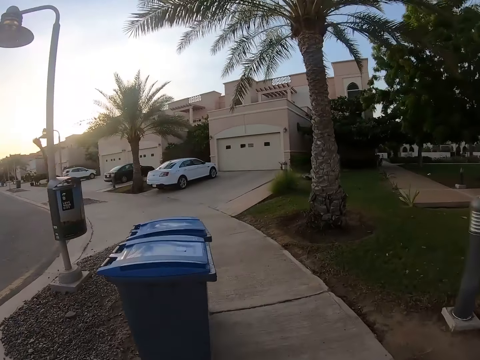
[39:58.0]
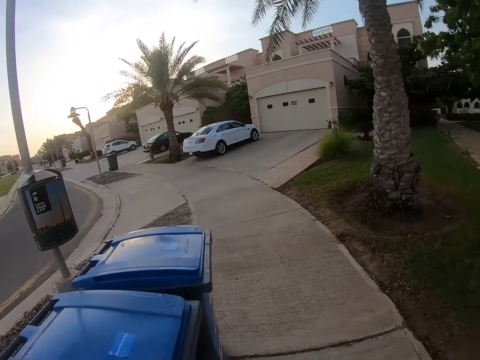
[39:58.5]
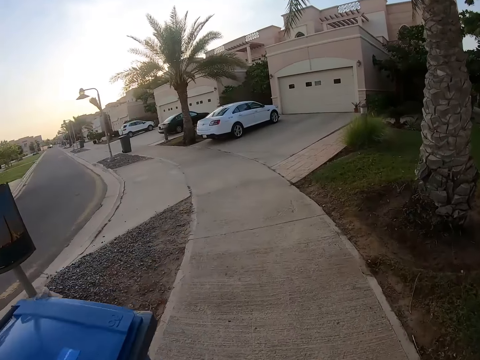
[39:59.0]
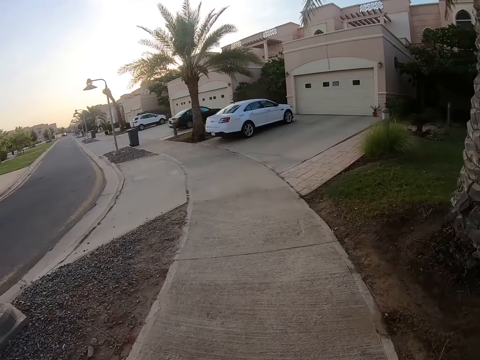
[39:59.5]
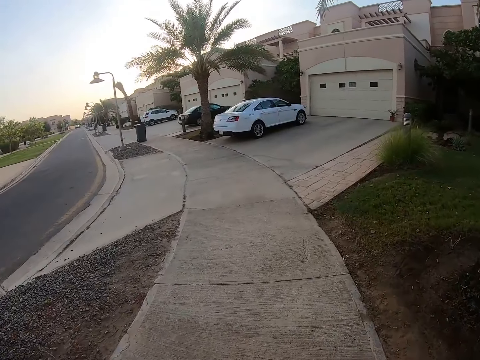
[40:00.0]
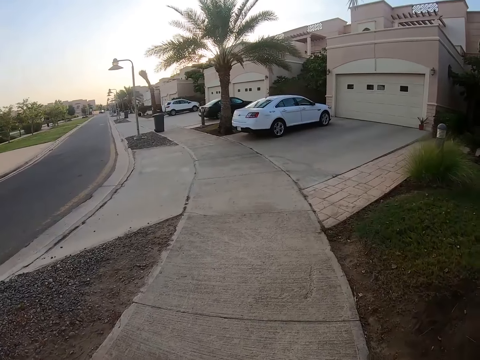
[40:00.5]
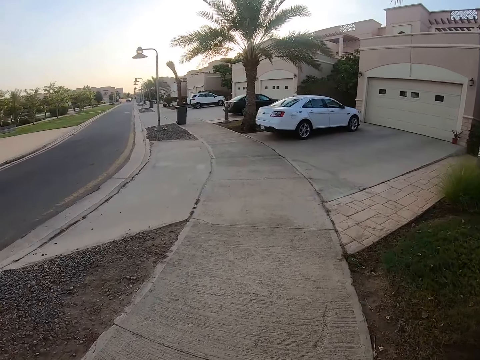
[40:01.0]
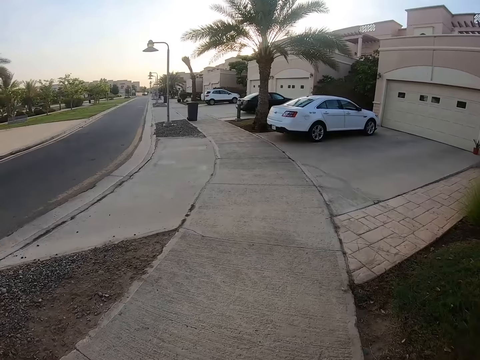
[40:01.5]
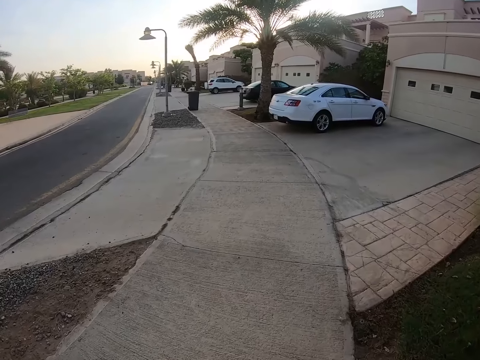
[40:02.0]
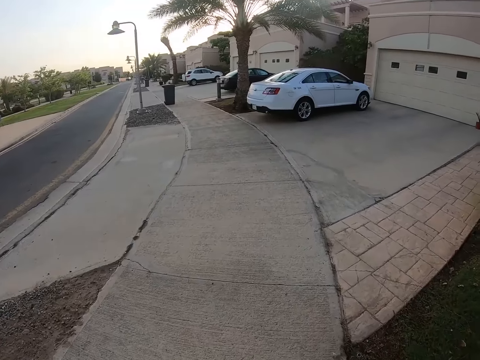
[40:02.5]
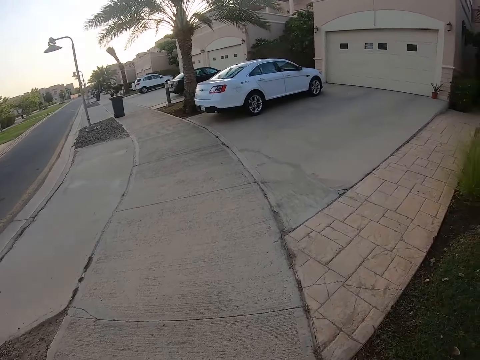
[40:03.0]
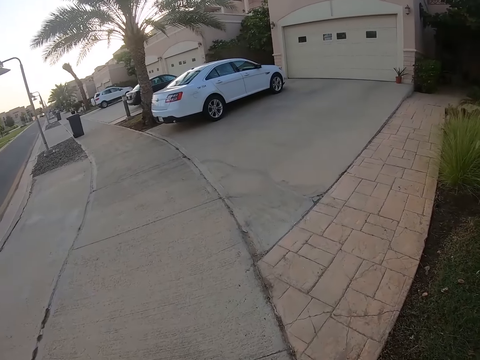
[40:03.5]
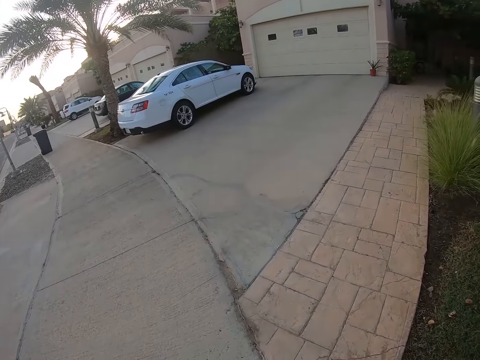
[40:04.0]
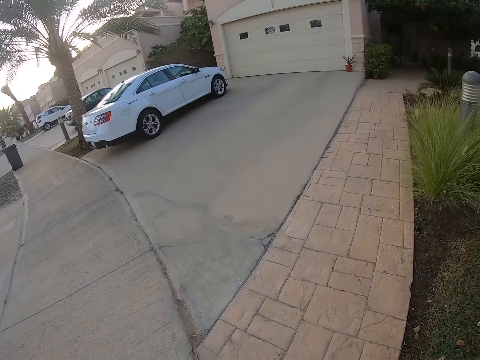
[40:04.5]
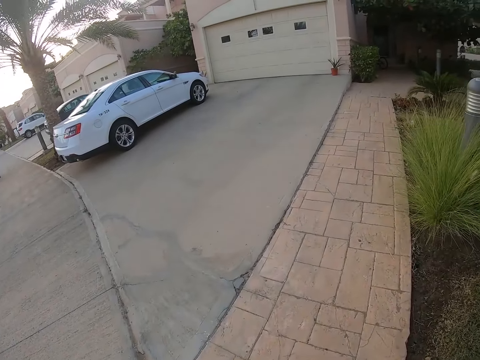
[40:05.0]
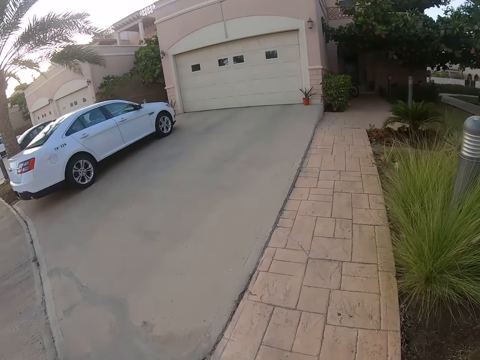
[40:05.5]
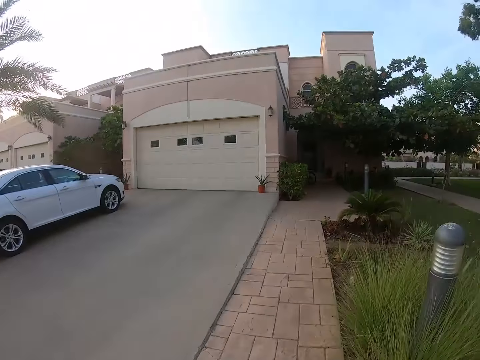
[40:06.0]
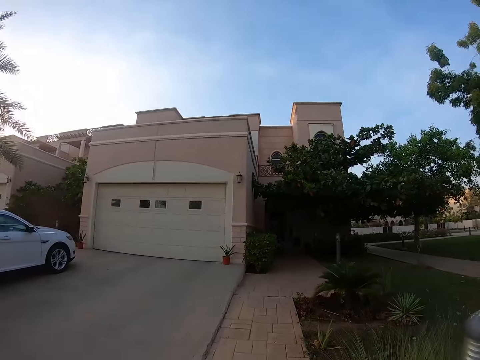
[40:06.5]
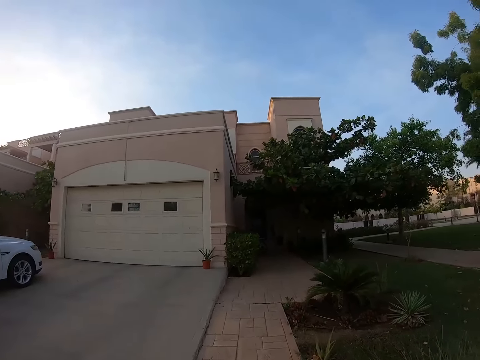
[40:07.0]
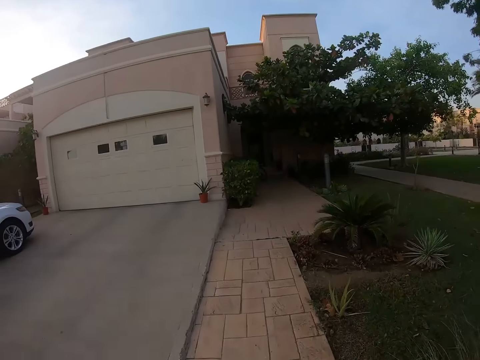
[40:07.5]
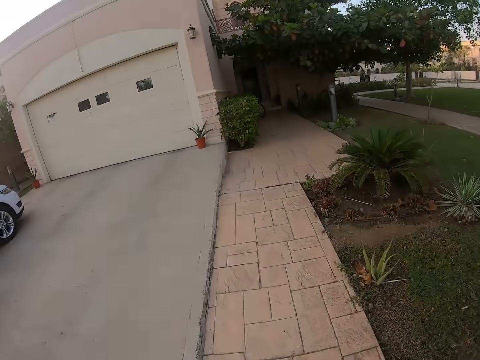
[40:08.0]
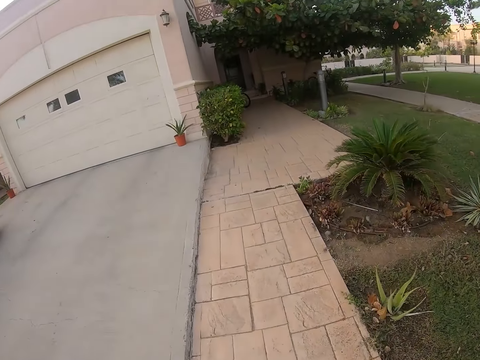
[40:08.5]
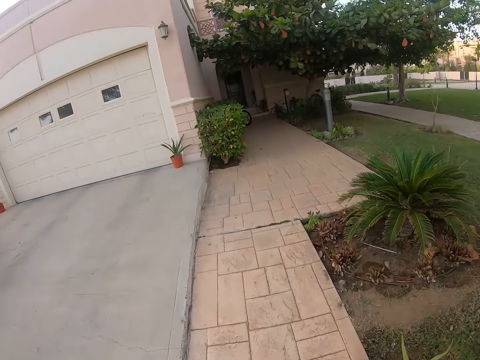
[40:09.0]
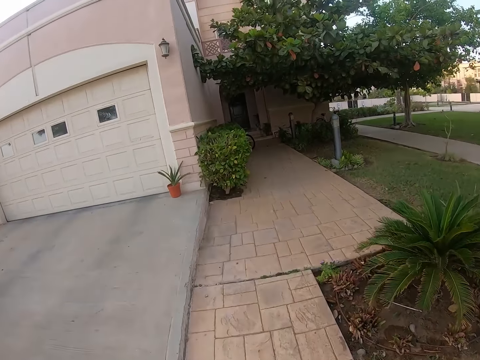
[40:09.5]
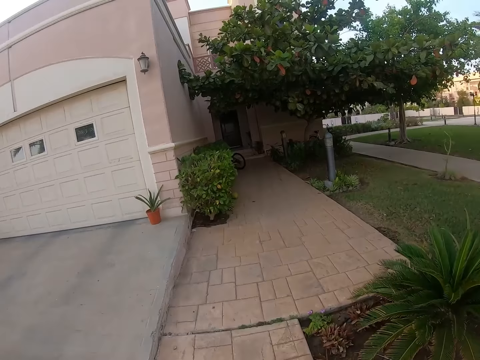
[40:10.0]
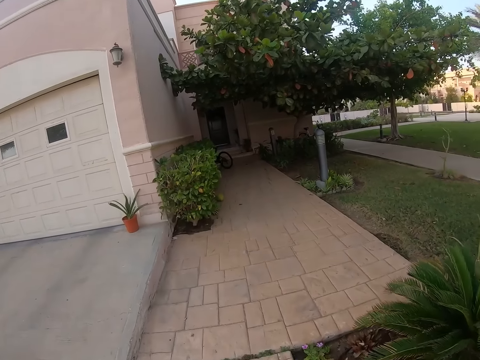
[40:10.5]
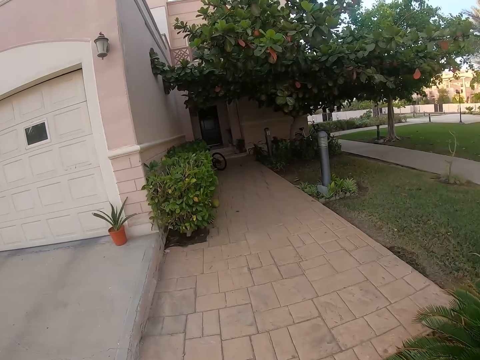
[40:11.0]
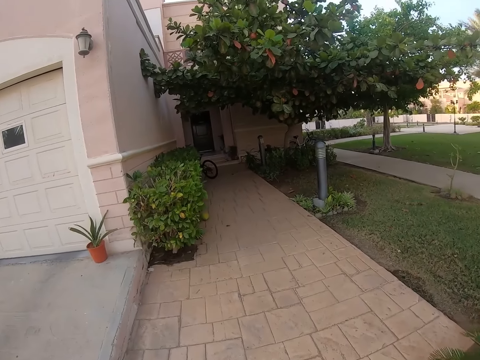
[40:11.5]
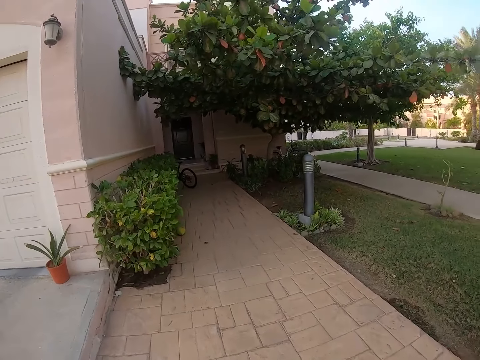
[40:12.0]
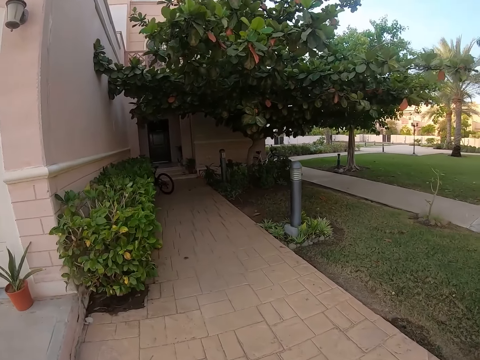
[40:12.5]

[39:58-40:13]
The camera wearer walks on the pavement.

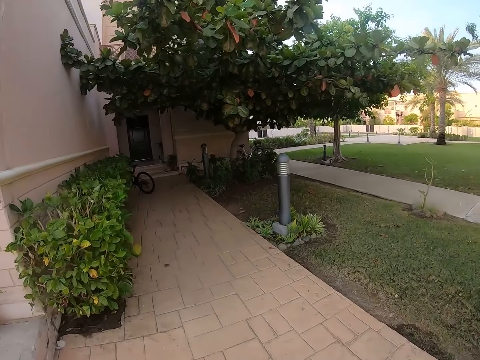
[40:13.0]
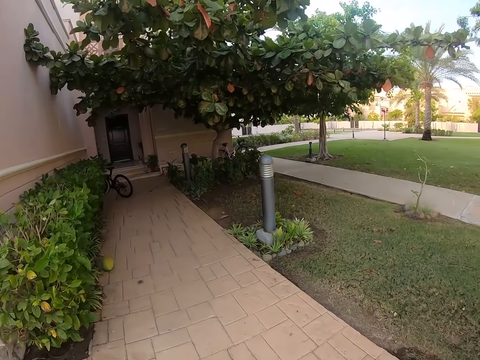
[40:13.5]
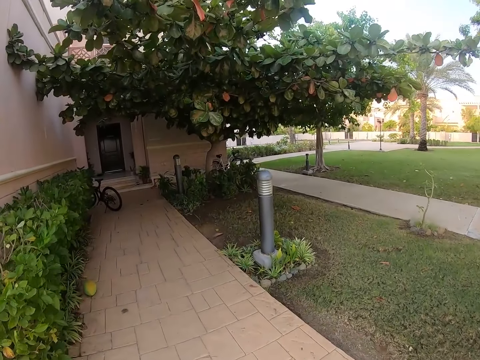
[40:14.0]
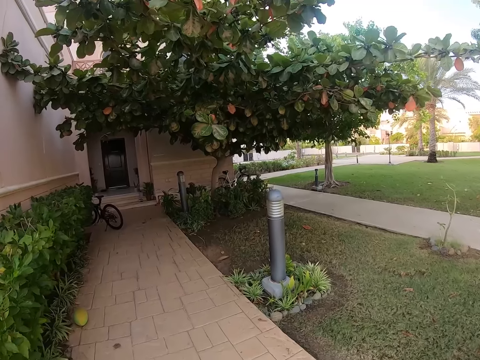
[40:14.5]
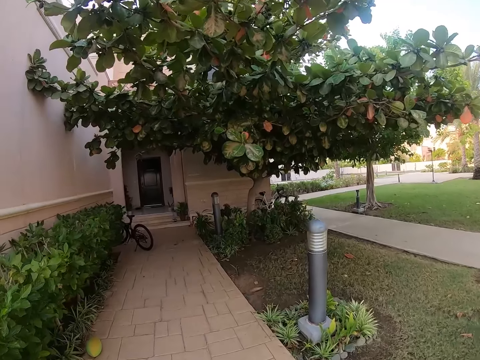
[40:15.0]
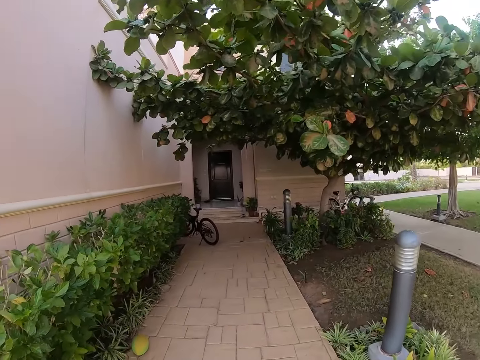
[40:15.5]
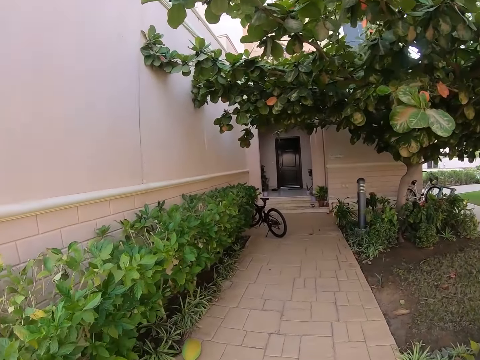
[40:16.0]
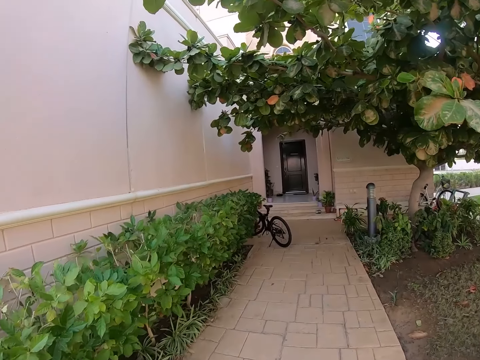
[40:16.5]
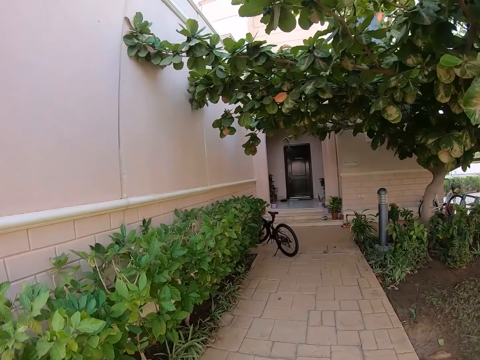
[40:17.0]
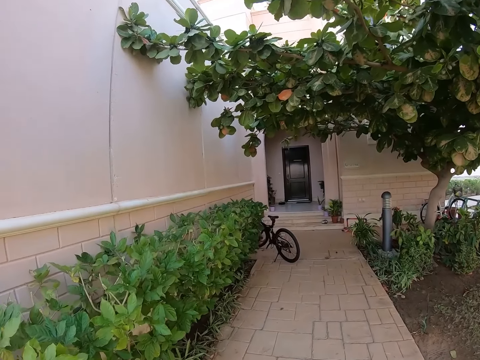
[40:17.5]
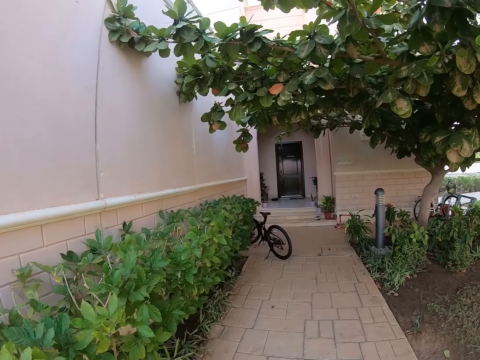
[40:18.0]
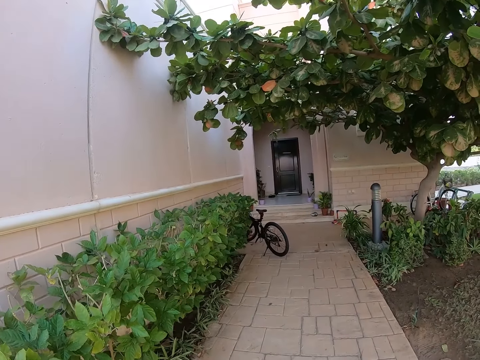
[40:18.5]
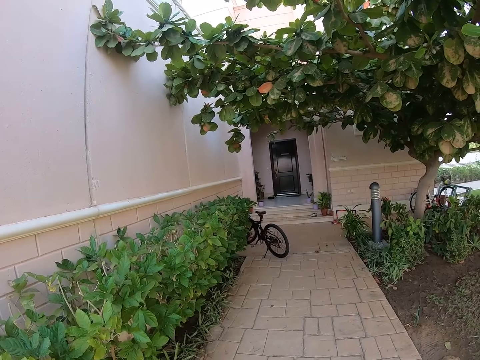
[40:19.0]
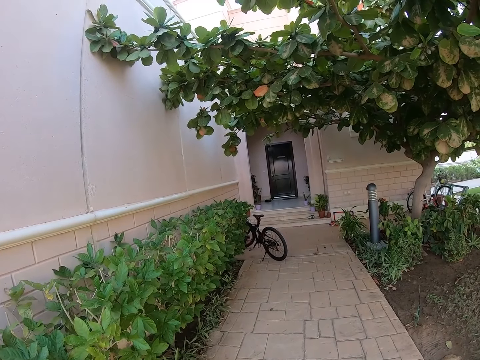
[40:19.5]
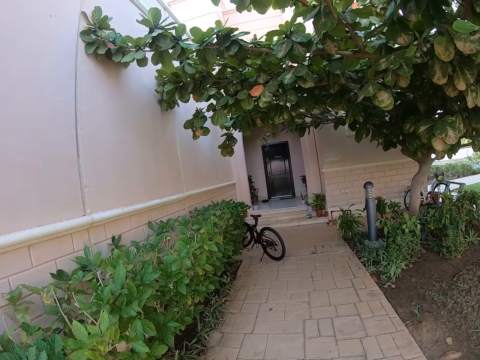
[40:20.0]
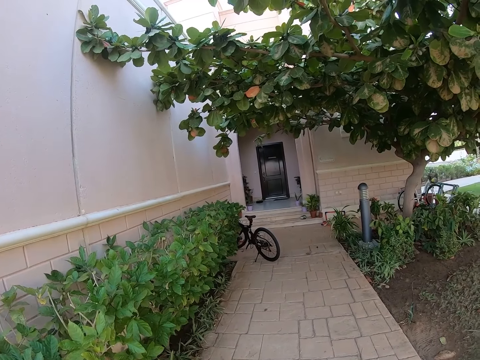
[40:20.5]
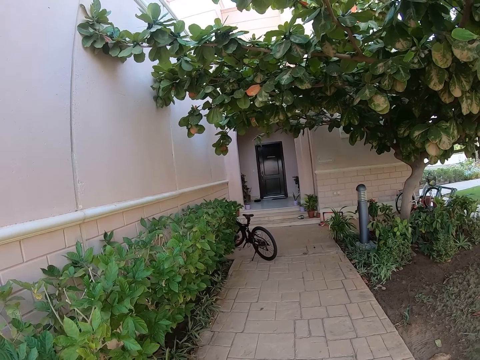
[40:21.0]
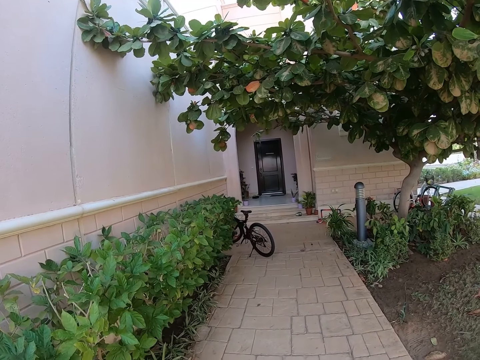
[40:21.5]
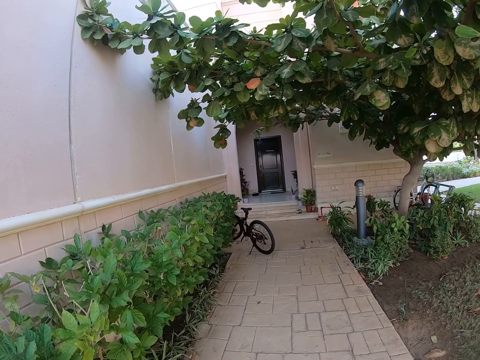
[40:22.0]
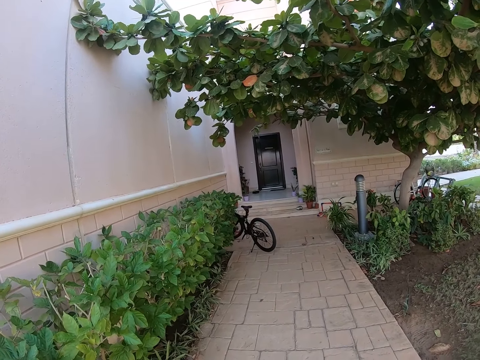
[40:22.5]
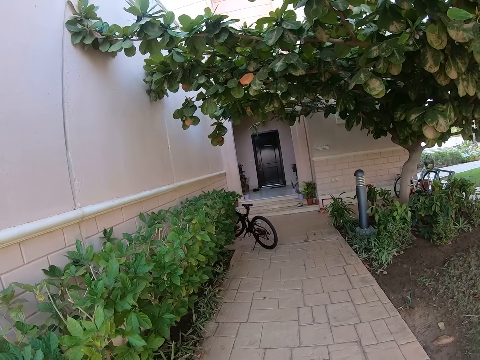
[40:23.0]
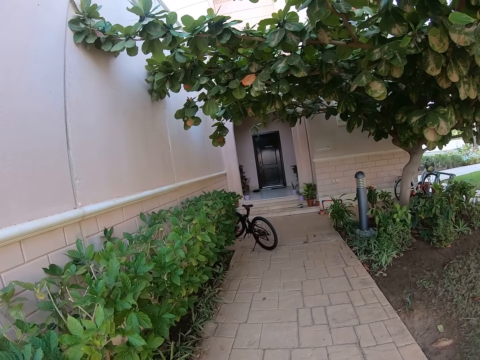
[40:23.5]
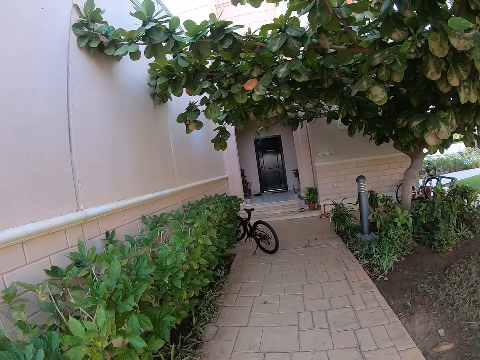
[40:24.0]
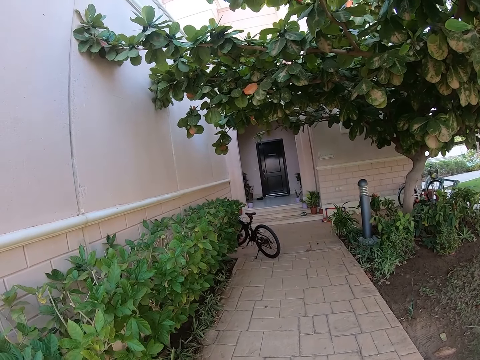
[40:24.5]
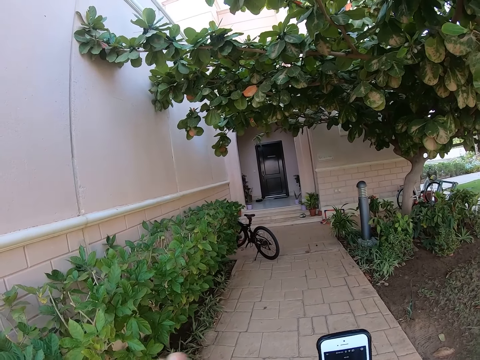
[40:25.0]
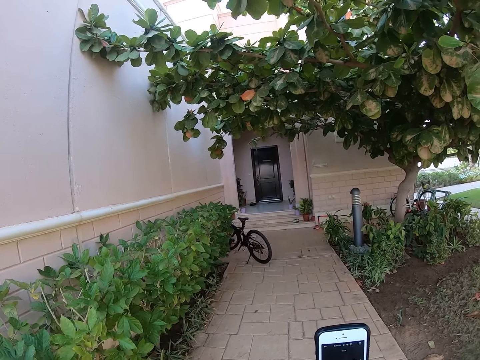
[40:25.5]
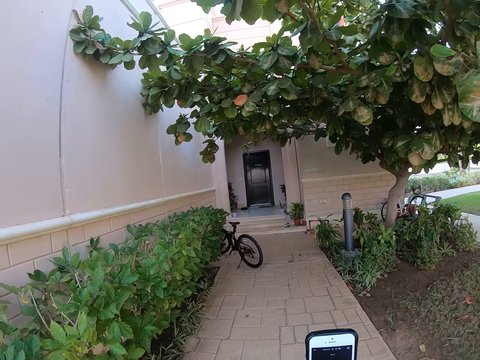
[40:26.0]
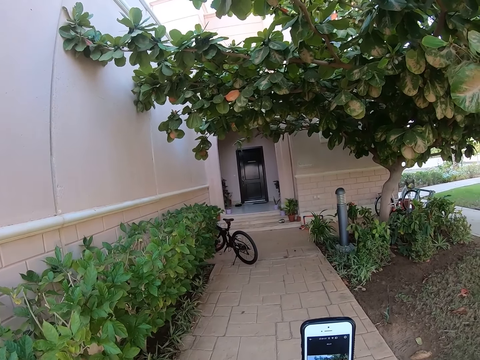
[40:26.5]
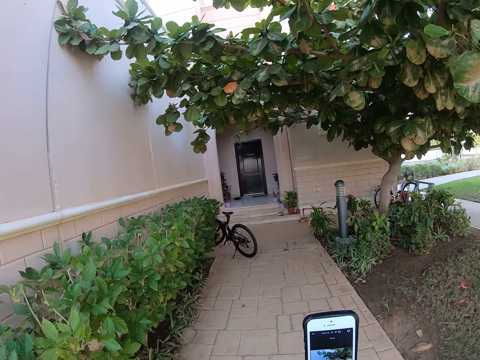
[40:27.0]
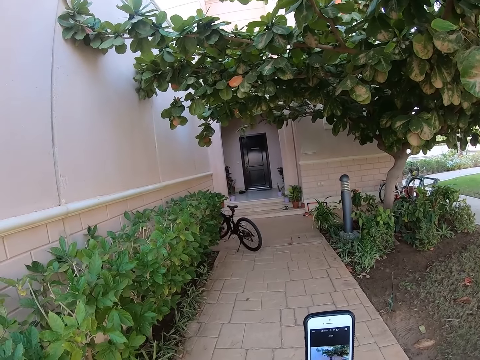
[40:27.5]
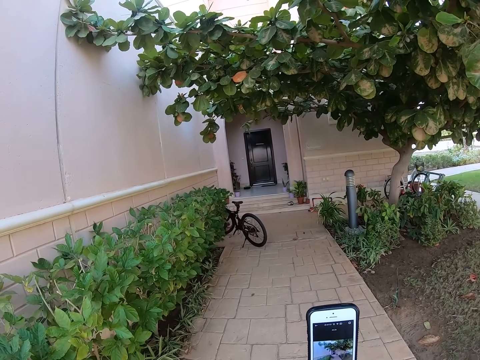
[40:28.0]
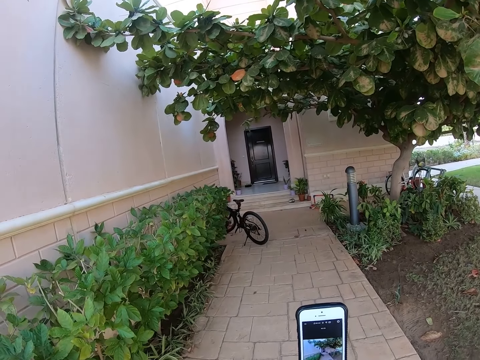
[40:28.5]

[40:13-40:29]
The camera wearer stands on the pavement. They operate a phone.
